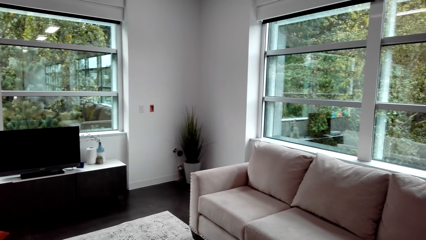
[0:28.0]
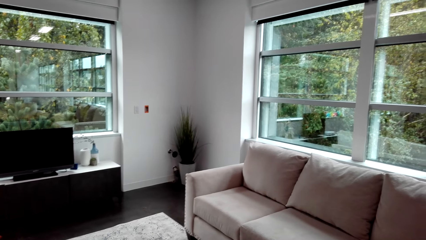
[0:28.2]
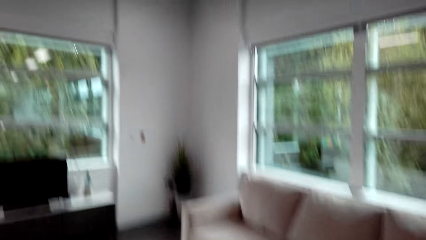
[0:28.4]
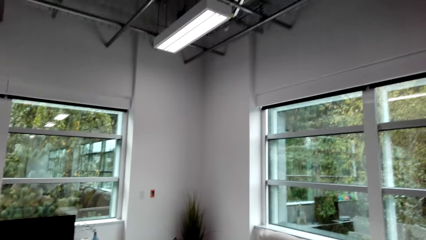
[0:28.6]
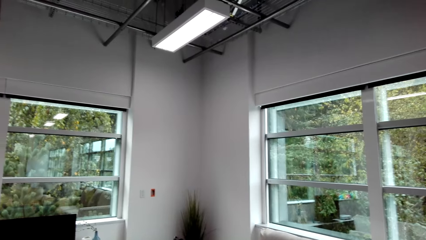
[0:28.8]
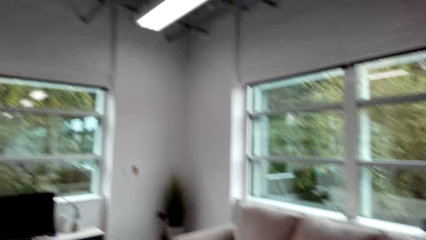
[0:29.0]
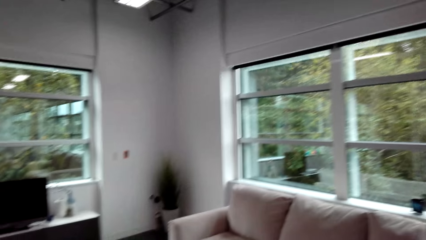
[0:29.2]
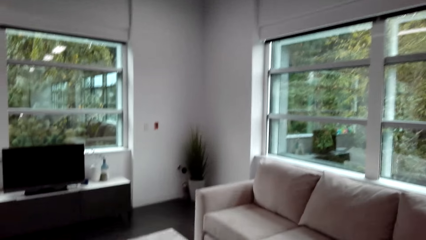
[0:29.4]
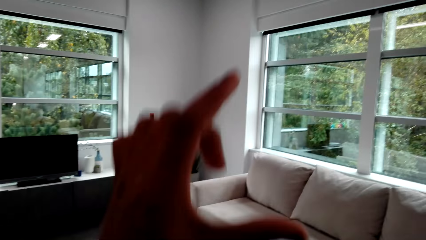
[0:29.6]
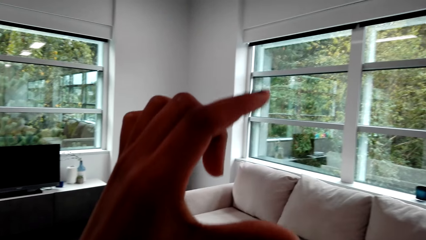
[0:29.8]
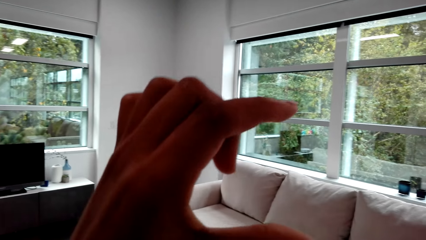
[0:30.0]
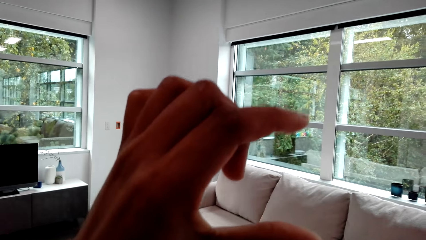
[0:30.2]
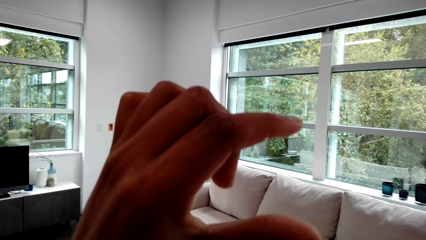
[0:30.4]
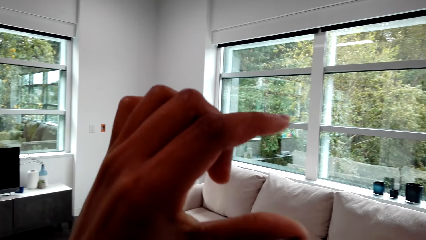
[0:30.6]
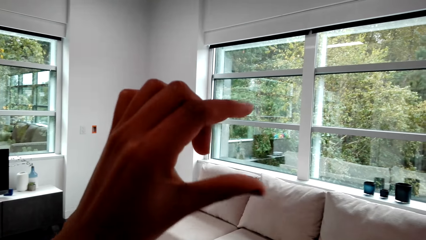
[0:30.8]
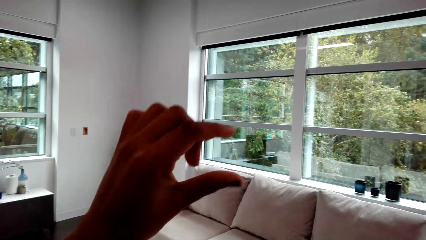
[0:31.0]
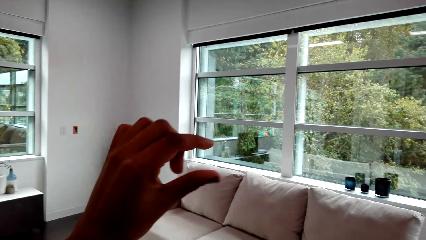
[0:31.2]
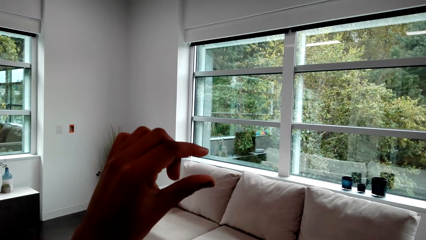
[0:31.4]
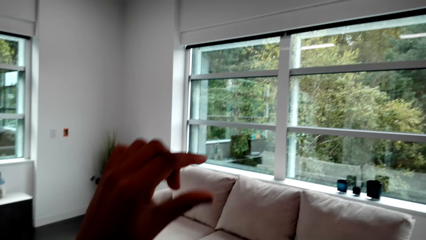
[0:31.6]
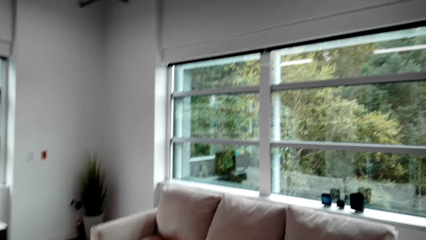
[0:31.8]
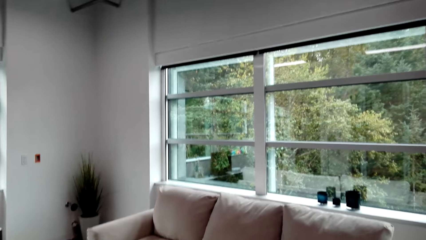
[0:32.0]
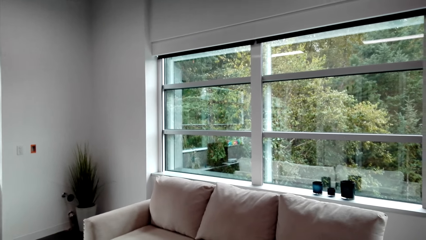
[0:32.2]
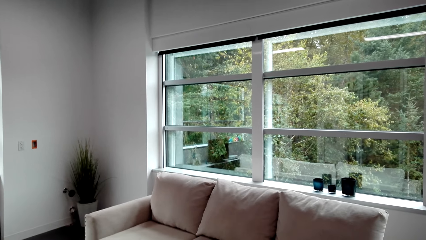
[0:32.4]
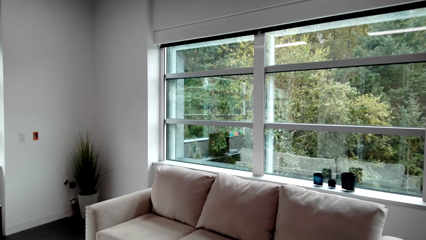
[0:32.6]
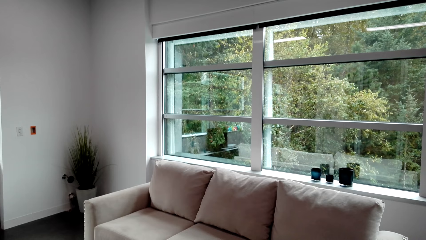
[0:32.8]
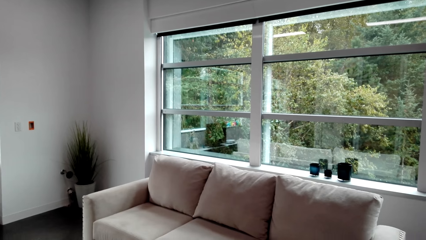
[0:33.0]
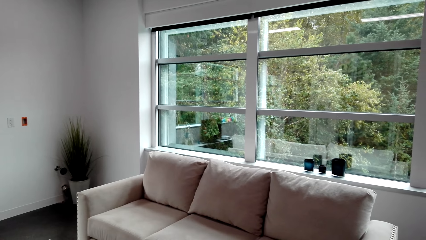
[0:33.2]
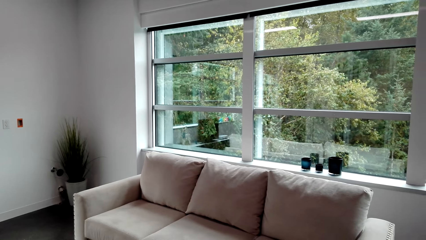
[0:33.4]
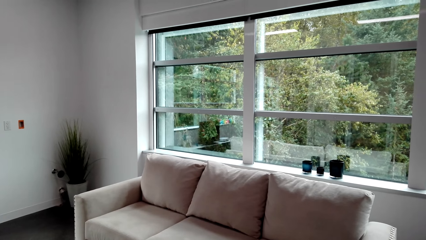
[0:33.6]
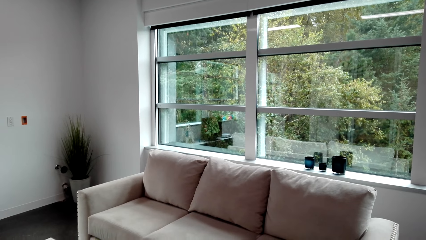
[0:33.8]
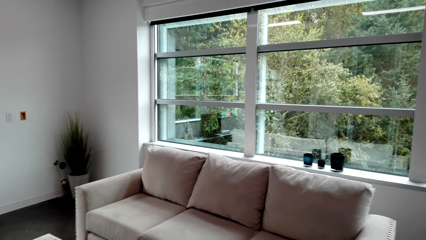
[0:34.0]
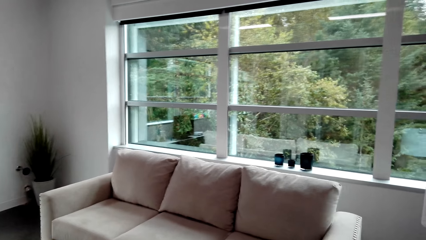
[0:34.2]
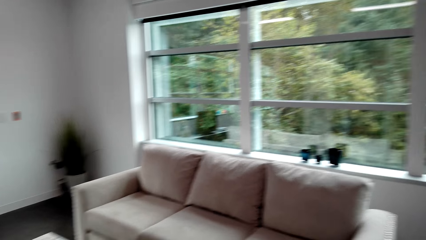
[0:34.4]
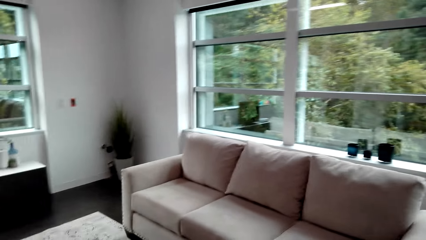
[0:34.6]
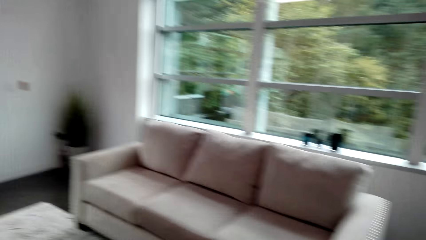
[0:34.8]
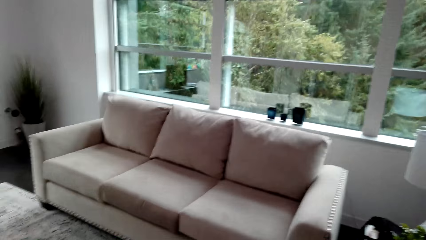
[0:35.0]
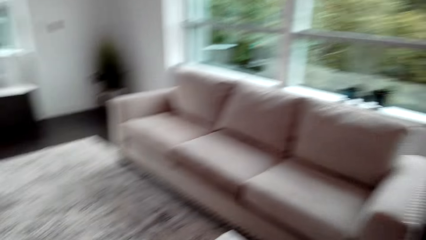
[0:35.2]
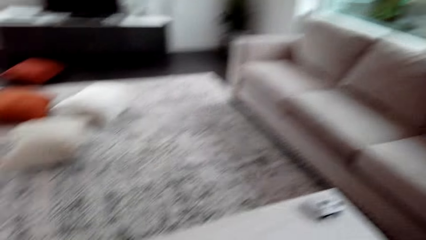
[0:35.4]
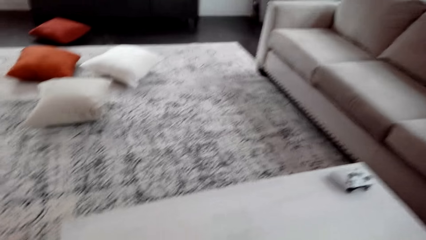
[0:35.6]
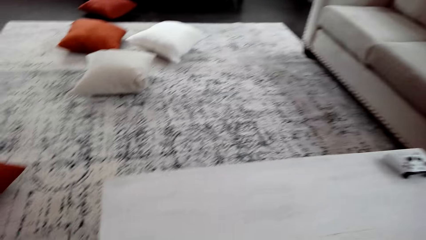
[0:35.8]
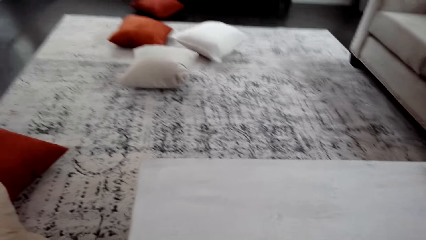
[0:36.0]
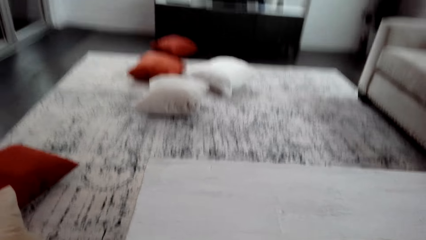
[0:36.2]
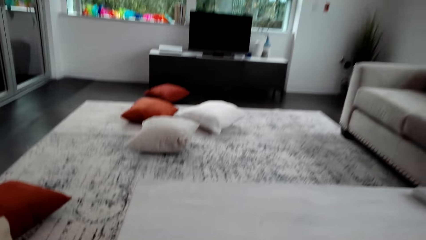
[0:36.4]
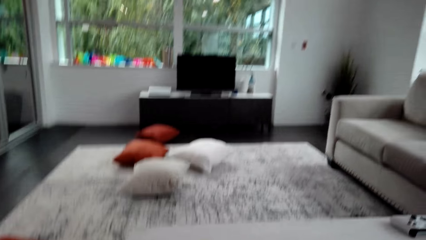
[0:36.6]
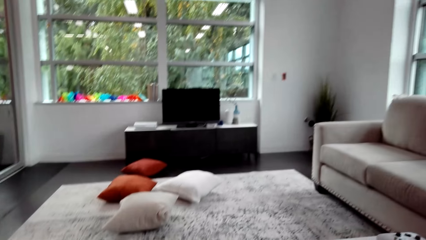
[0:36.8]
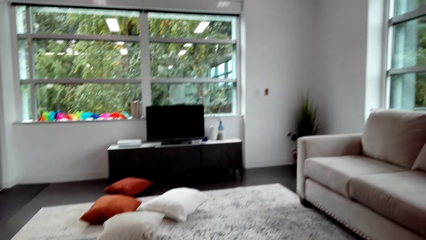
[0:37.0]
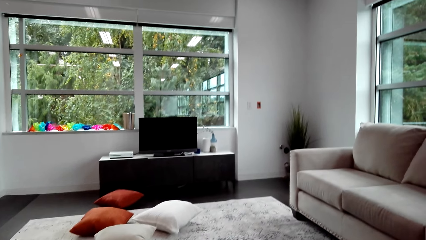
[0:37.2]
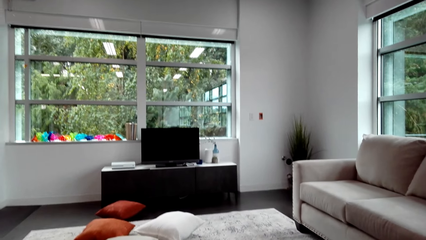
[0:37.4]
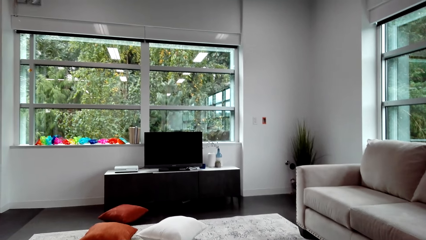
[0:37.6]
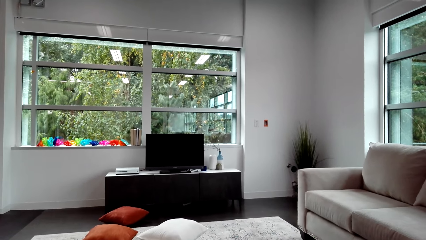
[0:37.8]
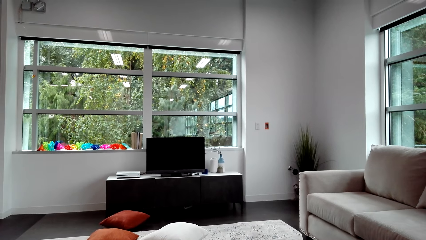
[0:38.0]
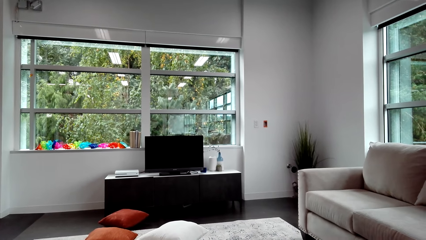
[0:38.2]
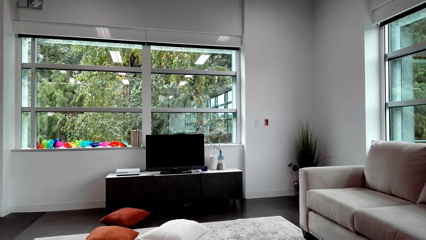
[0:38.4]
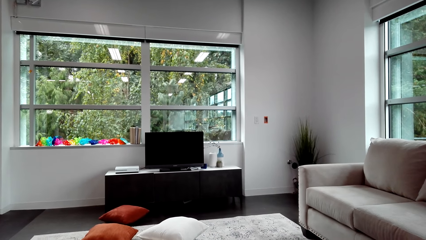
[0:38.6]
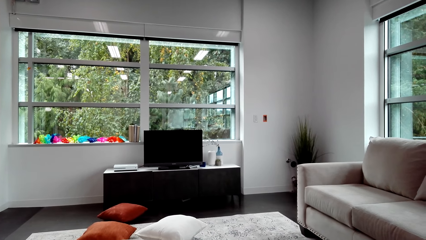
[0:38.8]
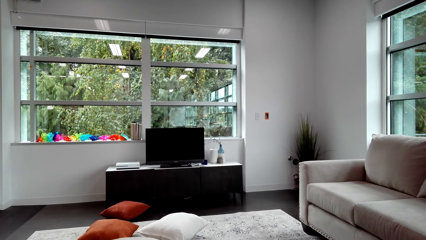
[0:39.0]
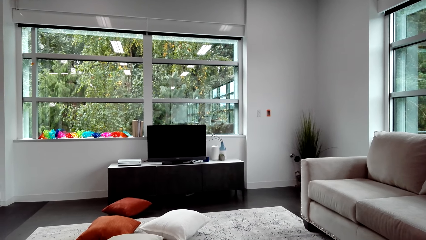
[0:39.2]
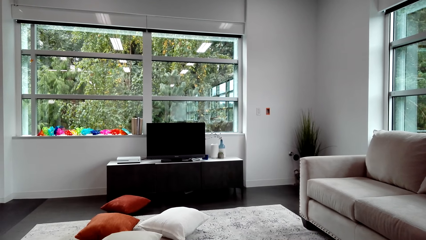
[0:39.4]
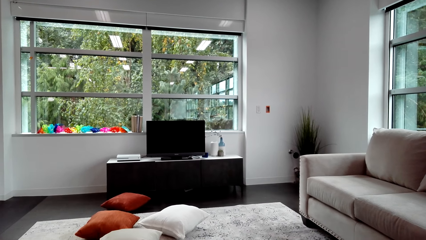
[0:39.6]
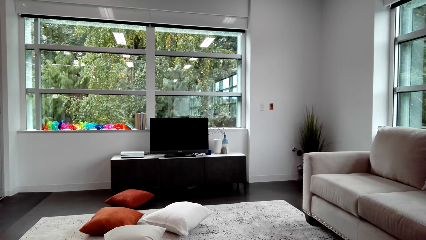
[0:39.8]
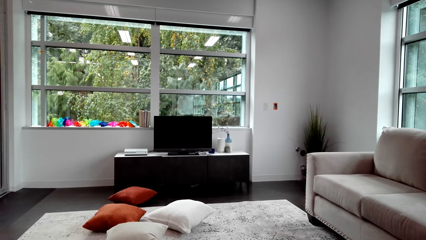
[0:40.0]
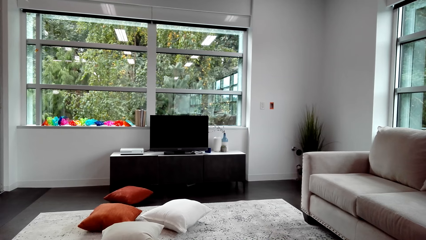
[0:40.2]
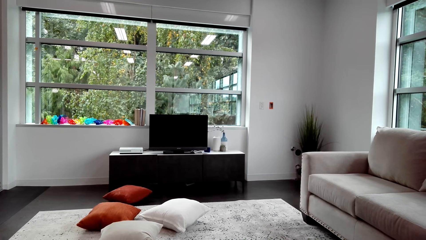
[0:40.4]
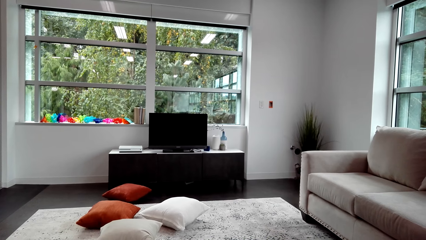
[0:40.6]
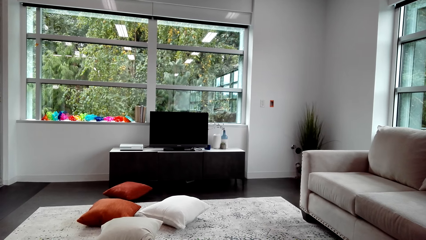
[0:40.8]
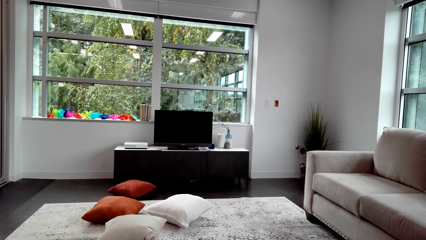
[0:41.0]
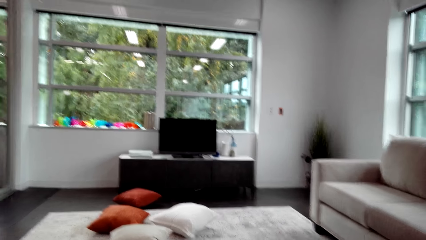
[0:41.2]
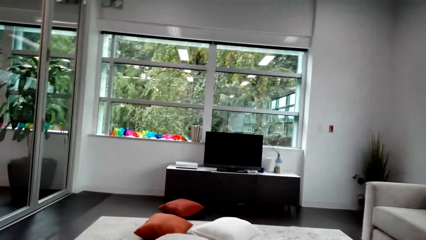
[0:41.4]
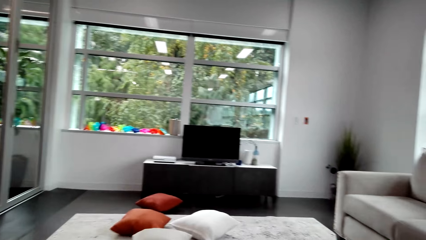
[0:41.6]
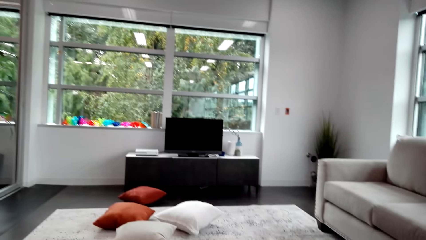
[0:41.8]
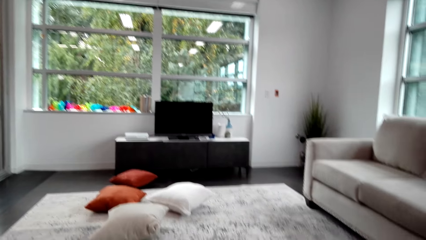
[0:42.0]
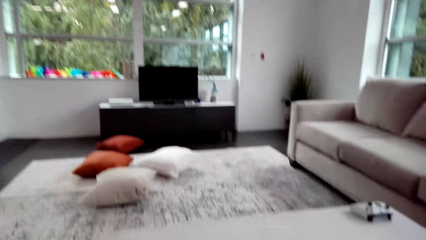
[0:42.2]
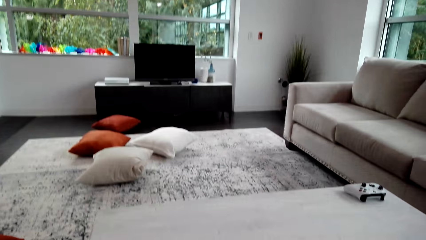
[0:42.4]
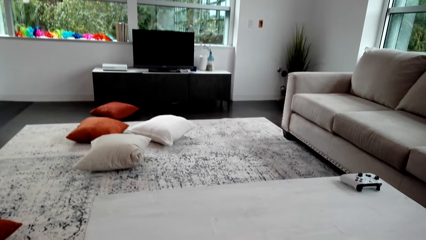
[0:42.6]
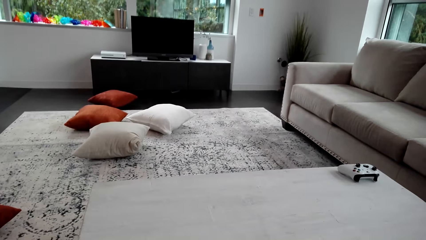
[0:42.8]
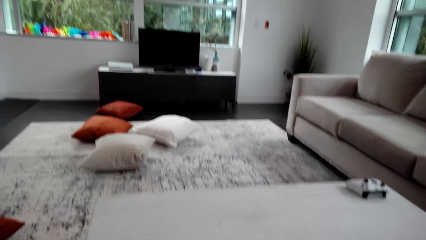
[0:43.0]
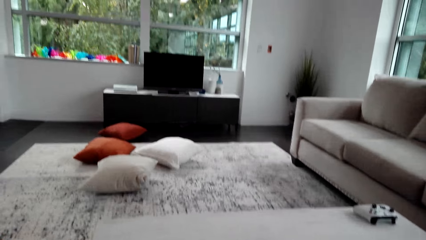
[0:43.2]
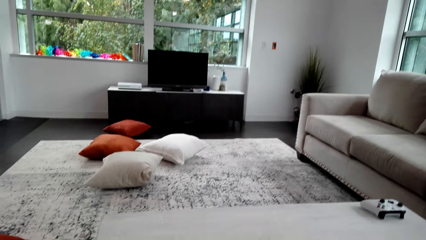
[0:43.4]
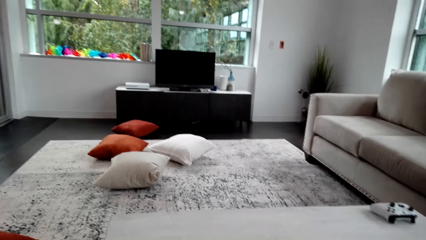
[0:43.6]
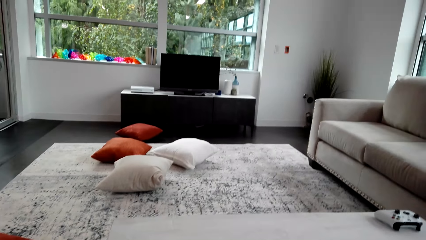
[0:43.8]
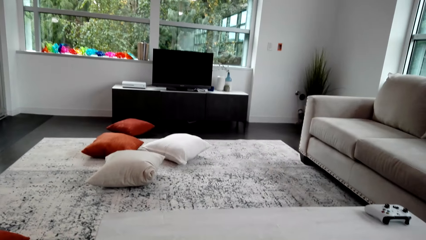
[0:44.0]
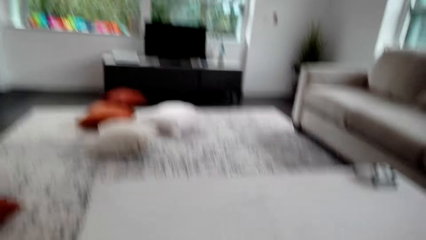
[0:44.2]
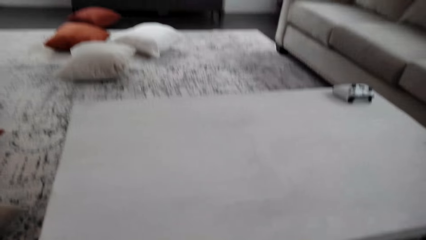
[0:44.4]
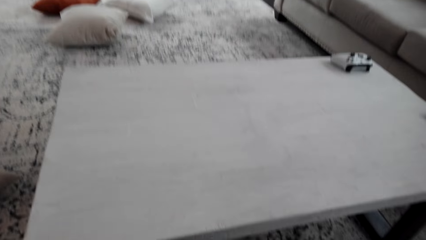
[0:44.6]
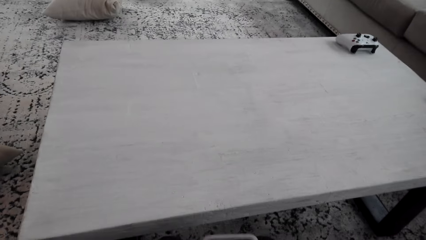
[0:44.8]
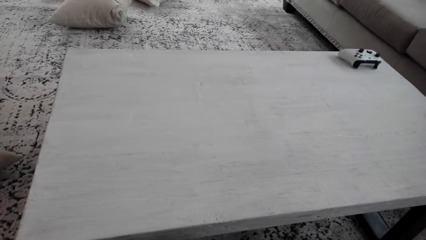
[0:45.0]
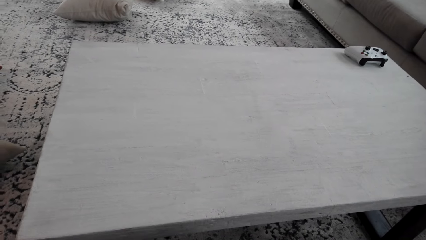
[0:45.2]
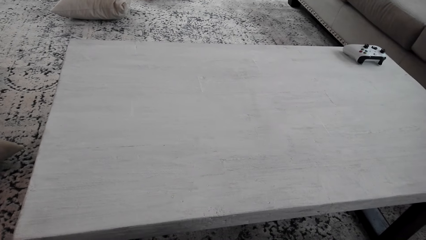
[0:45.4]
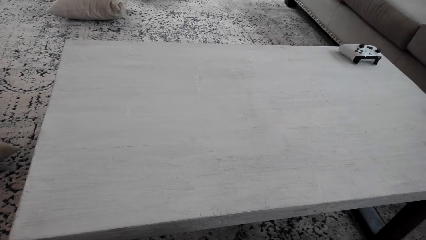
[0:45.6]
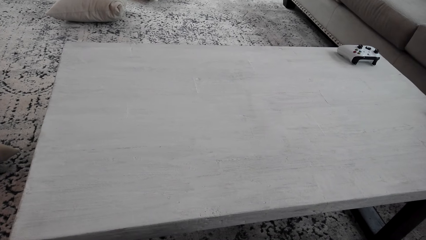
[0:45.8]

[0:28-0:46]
The camera wearer raises a hand. They interact with the woman.
